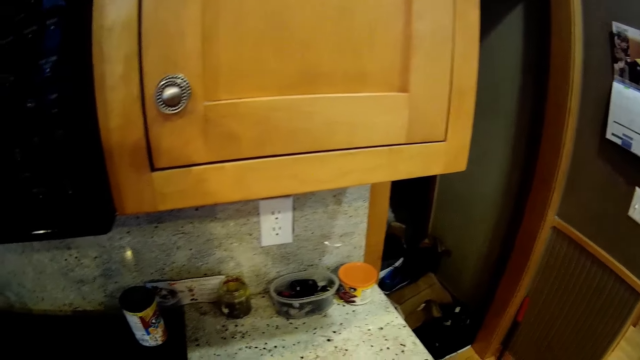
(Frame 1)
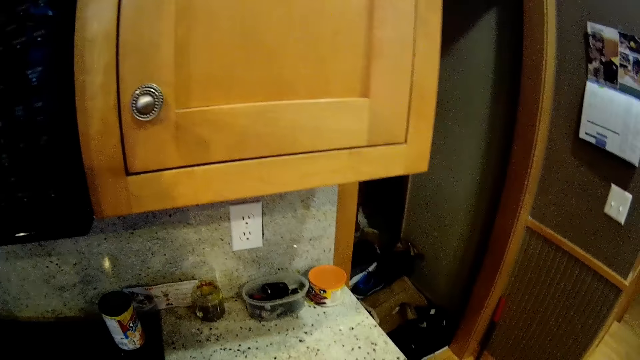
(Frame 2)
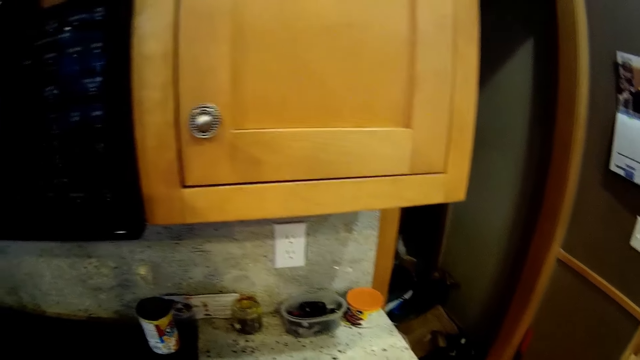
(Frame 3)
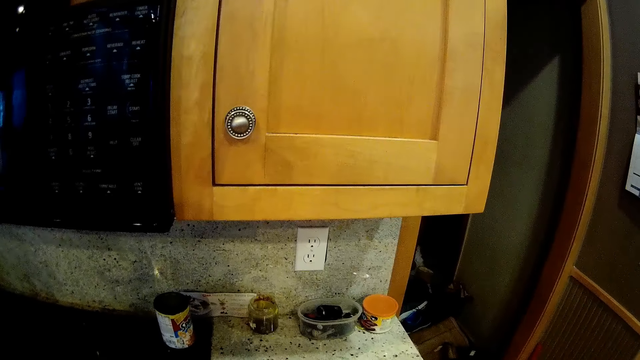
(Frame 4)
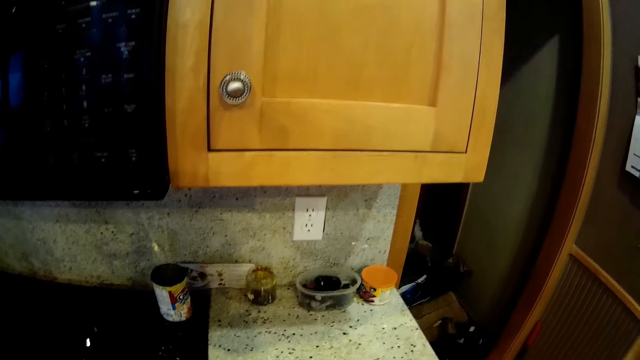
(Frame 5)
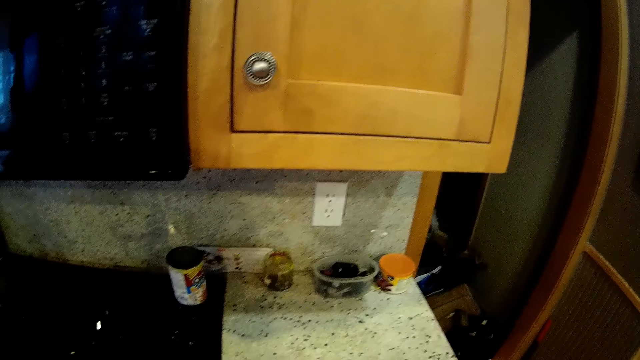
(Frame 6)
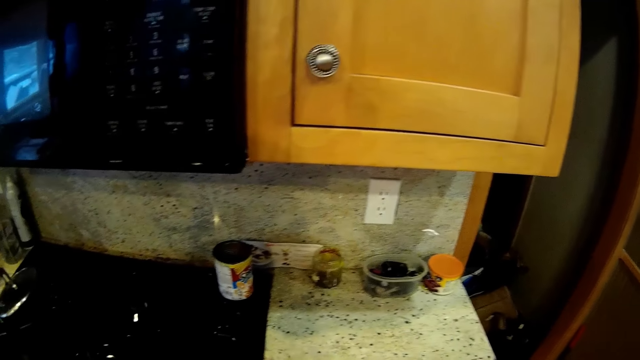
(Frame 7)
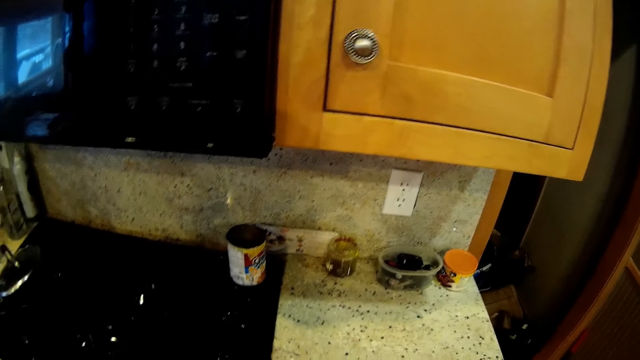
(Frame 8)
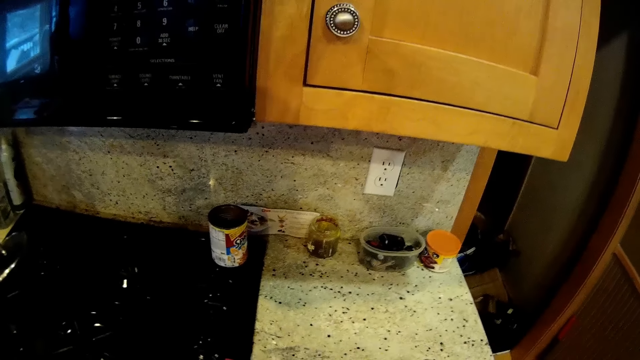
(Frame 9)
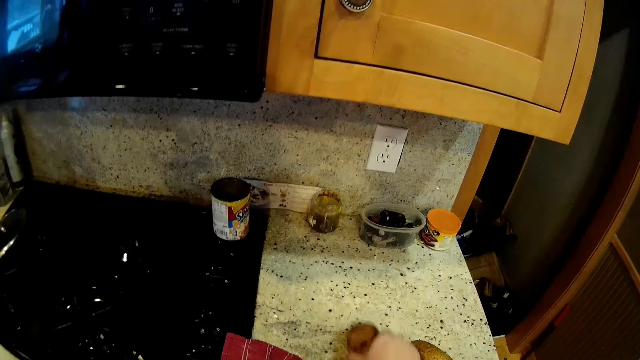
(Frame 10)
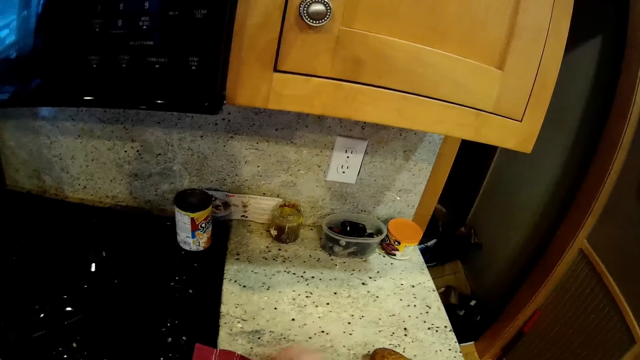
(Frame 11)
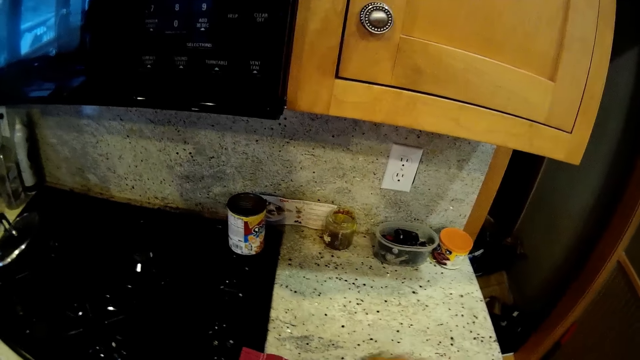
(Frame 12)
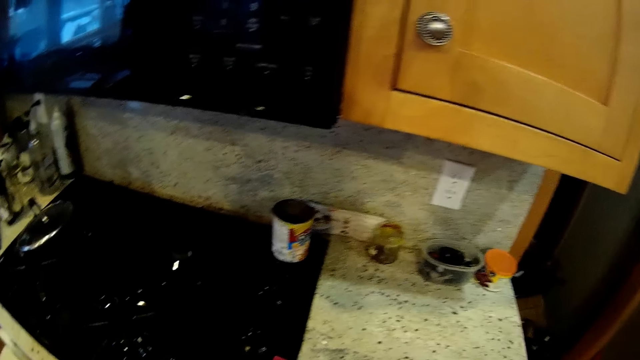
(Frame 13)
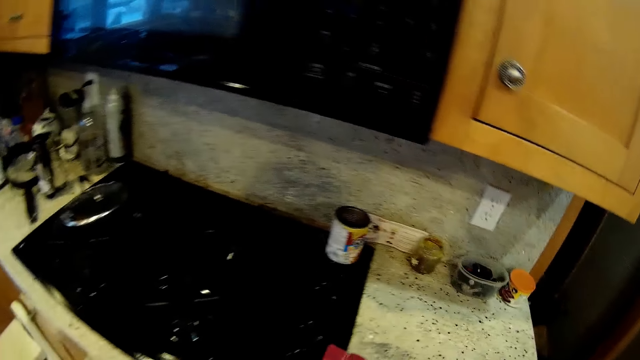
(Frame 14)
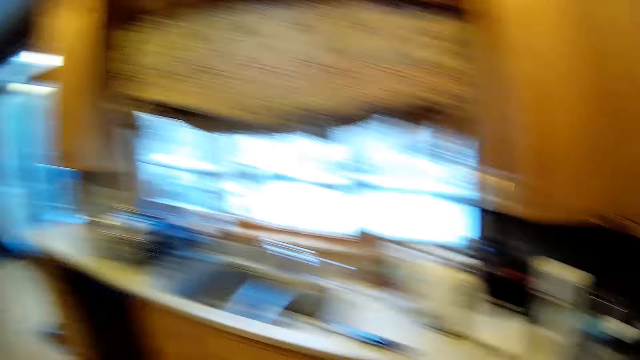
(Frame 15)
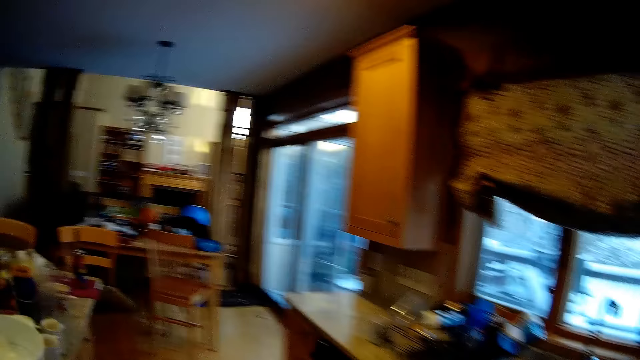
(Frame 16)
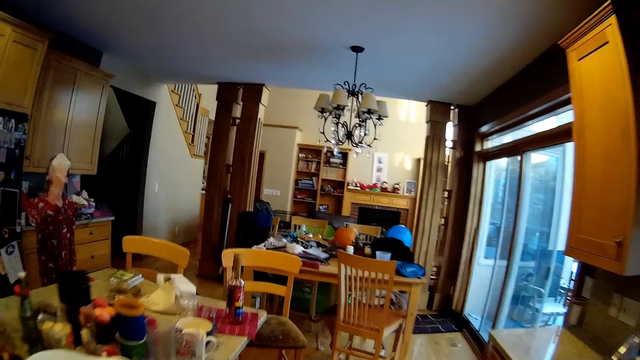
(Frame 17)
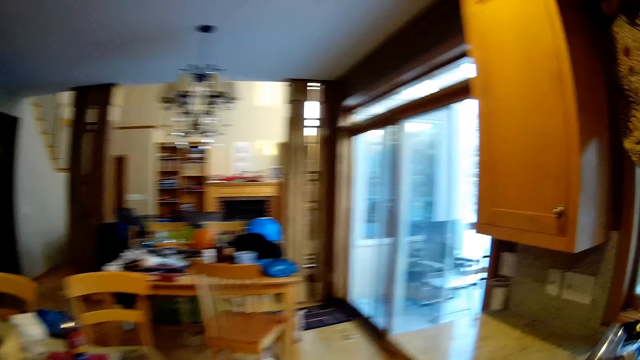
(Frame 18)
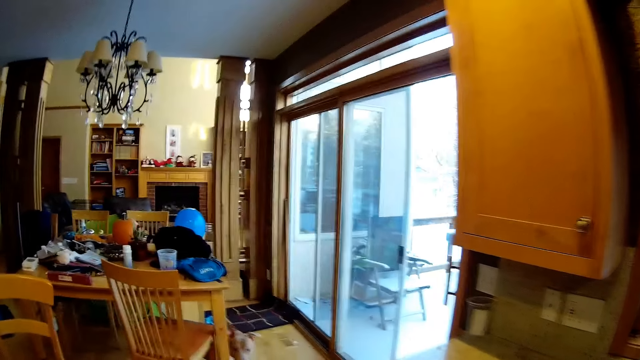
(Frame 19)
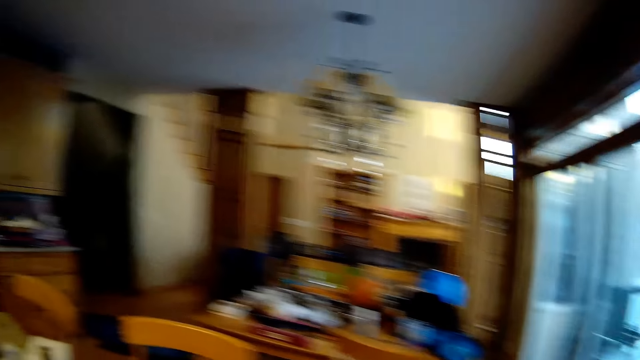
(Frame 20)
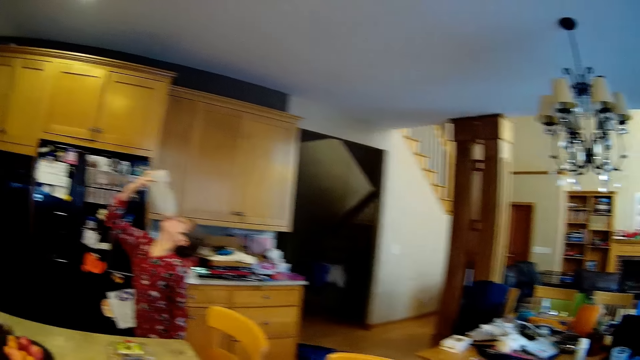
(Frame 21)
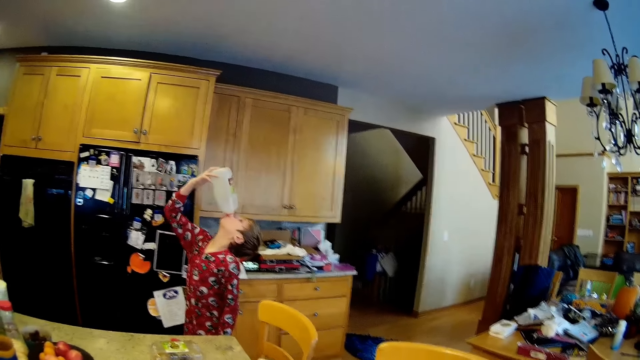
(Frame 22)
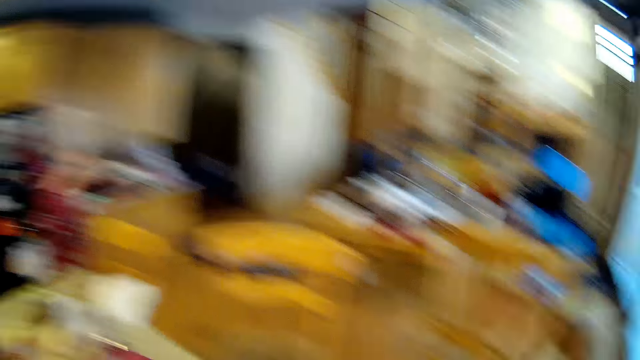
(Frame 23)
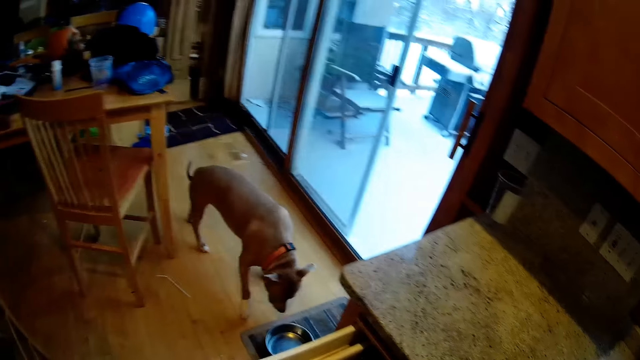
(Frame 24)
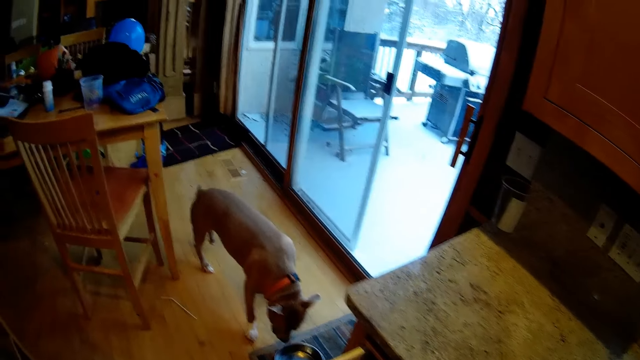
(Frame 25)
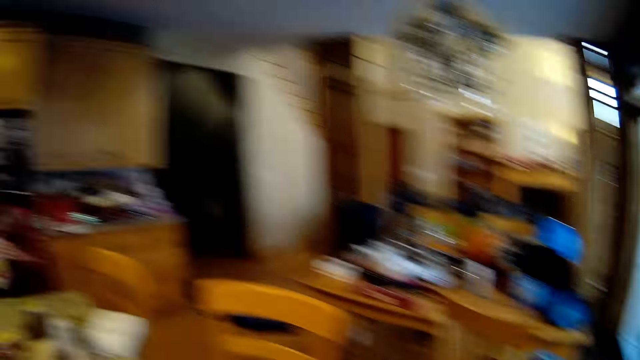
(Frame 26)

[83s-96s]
The camera wearer carries something. They clean the sink. They move around the kitchen. They move around the house. A person drinks the juice from the jerrycan or bottle.

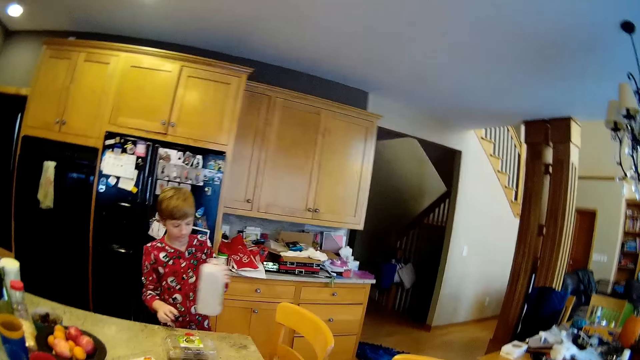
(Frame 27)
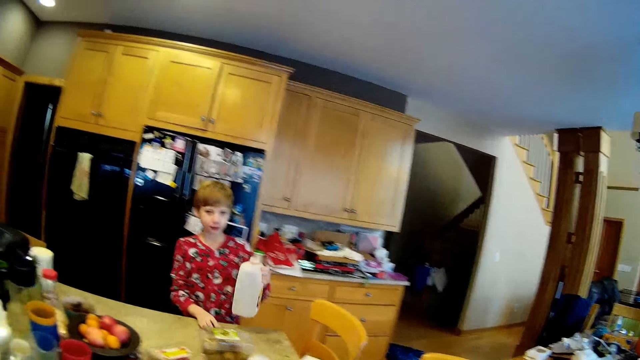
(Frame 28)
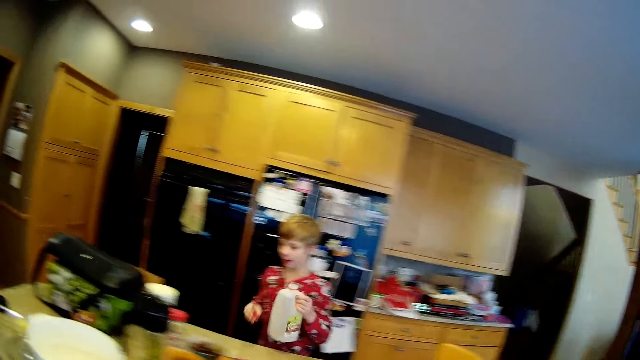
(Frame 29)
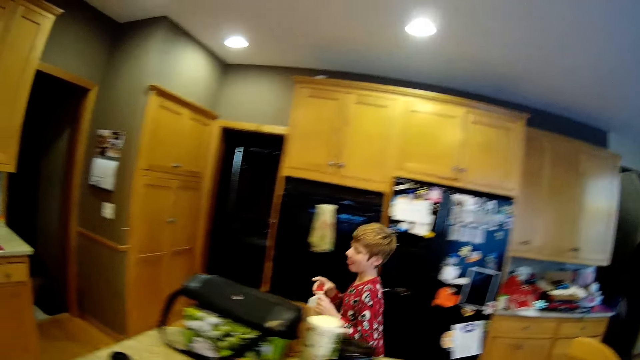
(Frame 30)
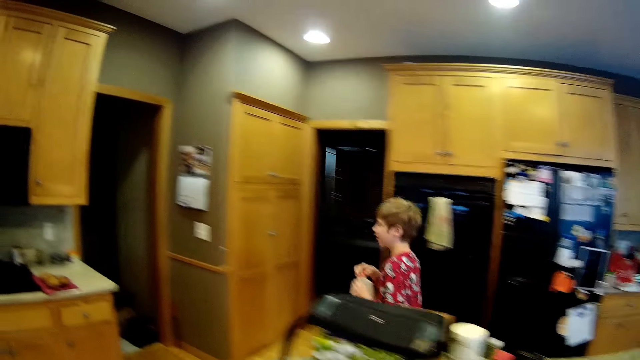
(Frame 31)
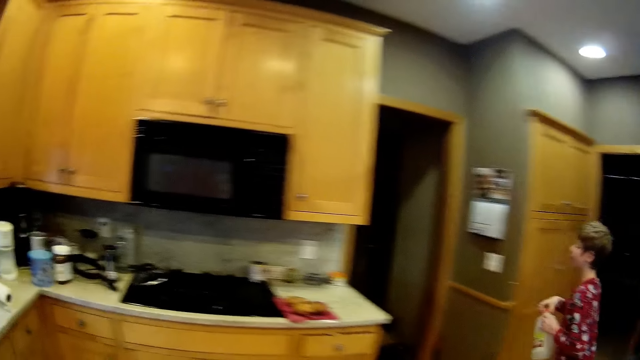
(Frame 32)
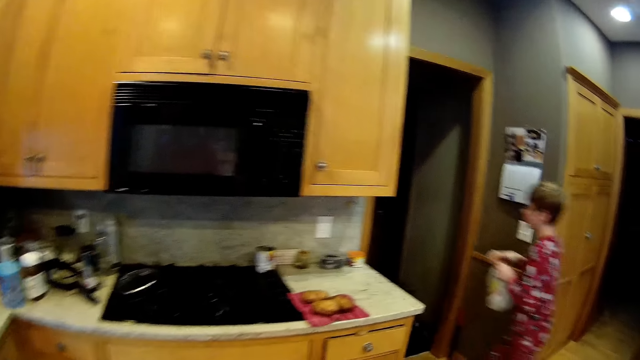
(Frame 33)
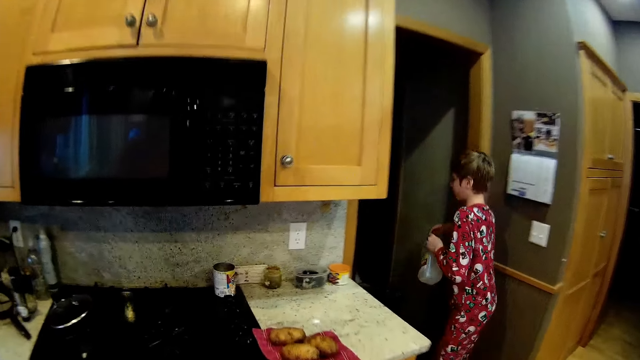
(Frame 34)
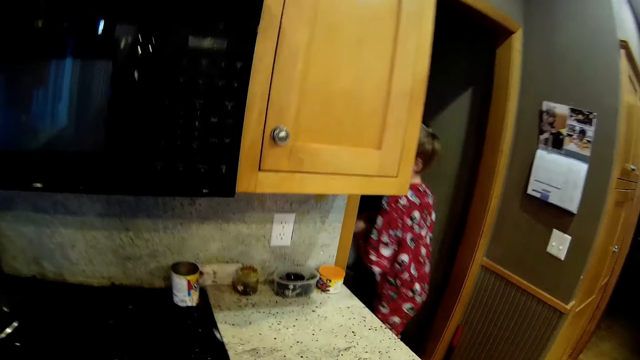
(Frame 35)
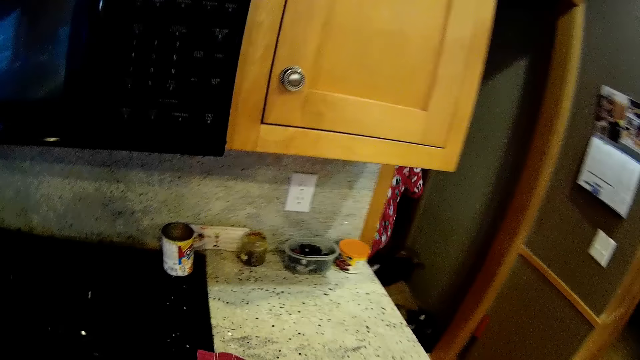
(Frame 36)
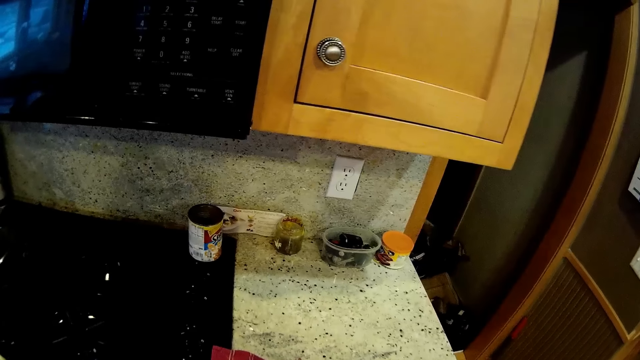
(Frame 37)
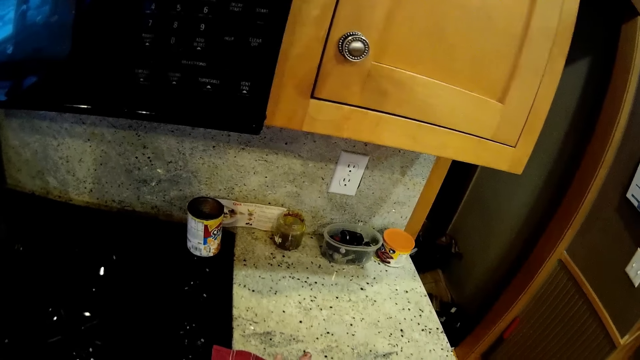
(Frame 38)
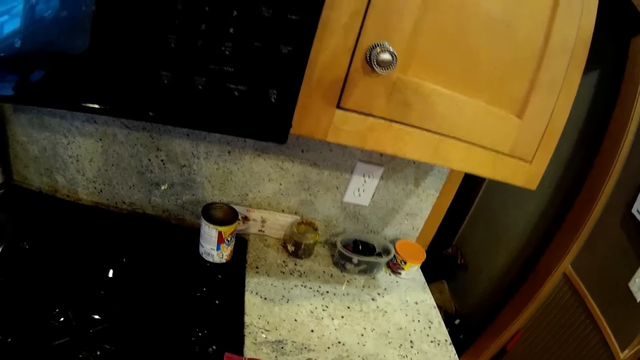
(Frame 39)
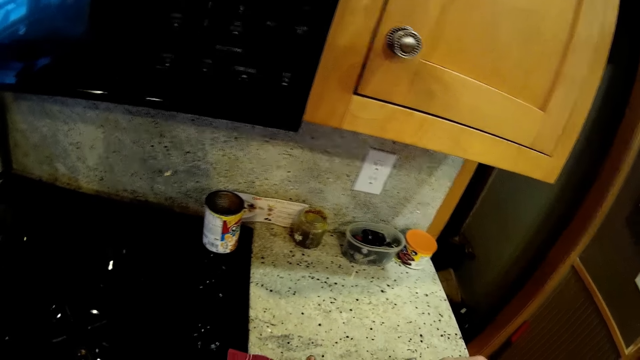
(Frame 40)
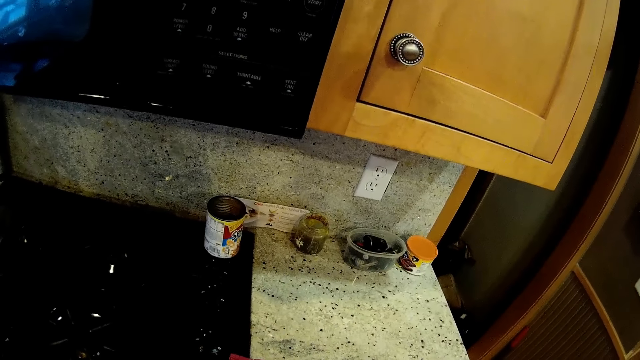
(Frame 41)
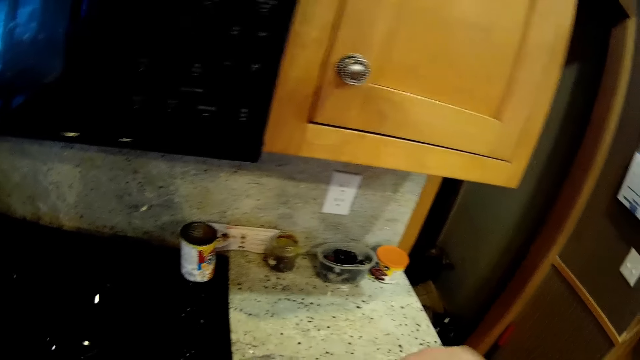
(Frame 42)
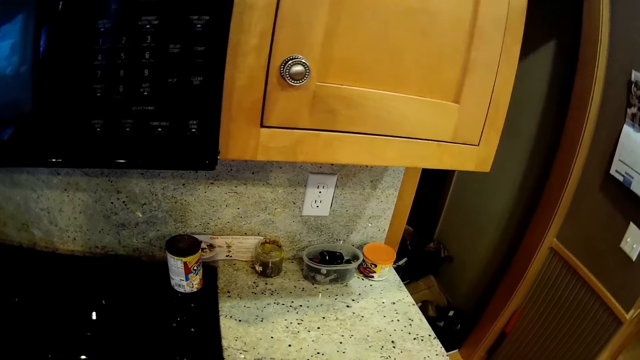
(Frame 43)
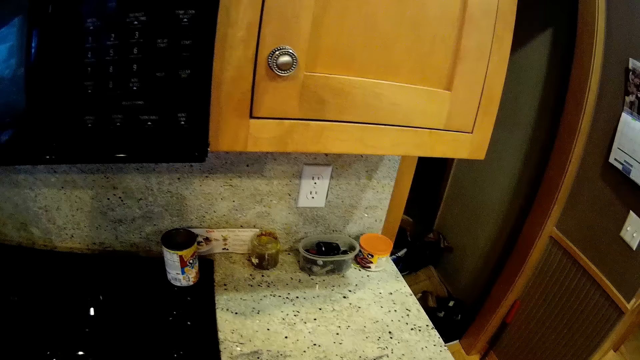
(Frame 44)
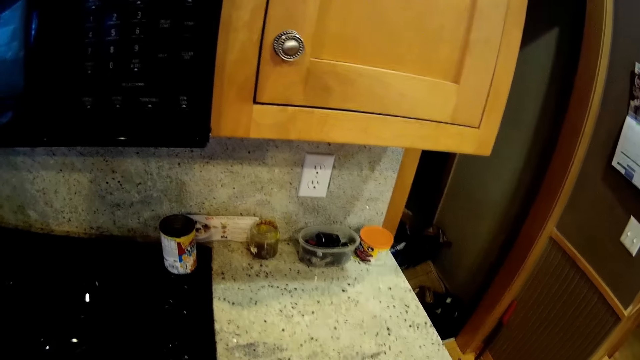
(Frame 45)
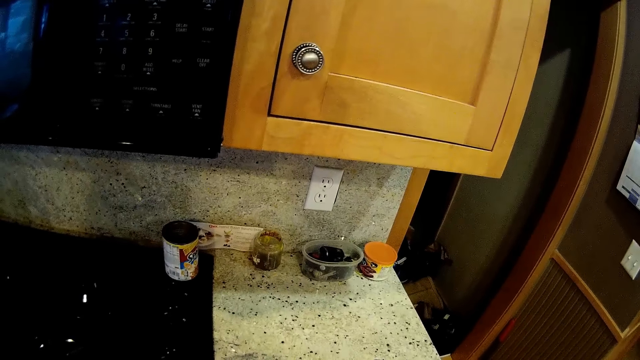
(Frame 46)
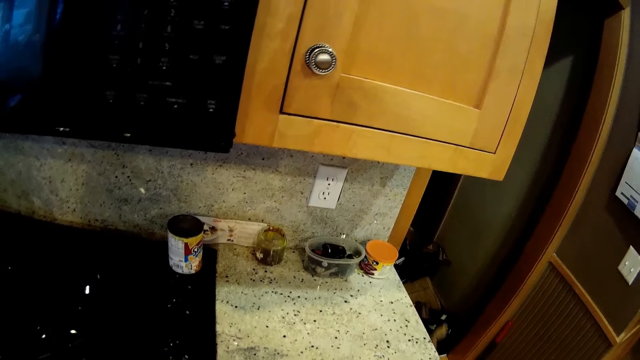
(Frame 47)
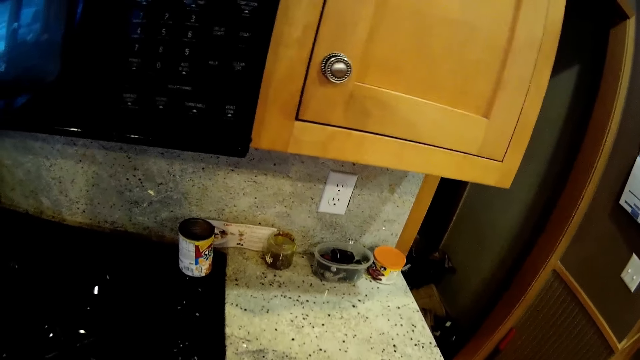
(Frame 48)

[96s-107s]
The person picks the jerrycan lid from the table. The camera wearer moves around the house. The person closes the jerrycan lid. The camera wearer covers the bottle. The person walks out from the room. The camera wearer stands beside the microwave.
